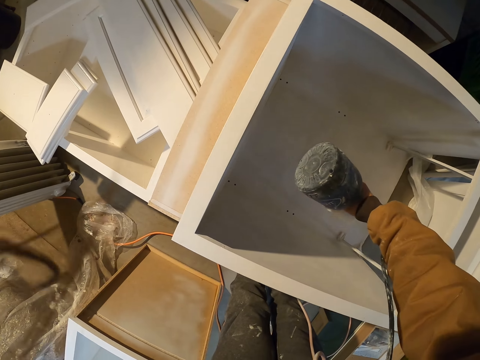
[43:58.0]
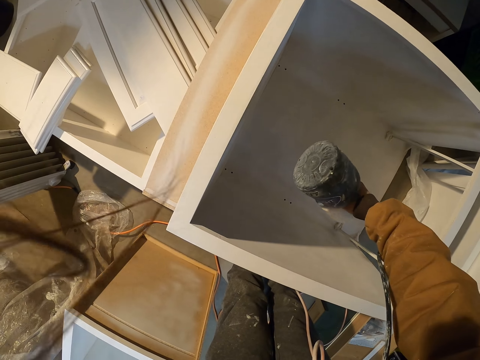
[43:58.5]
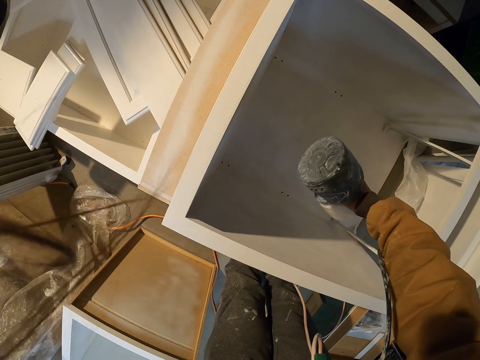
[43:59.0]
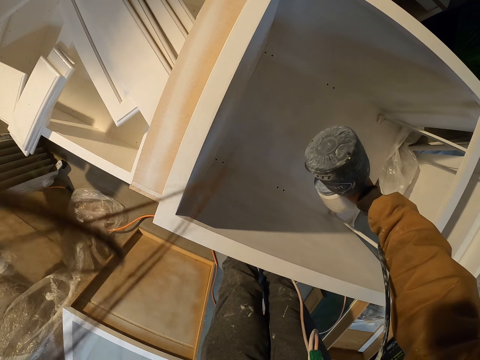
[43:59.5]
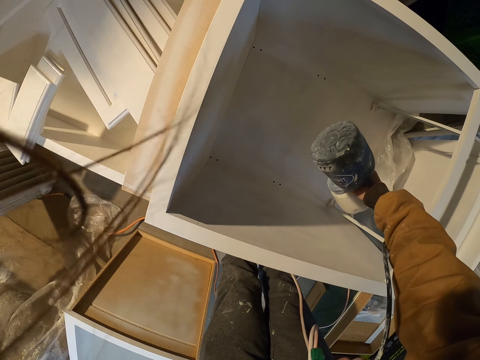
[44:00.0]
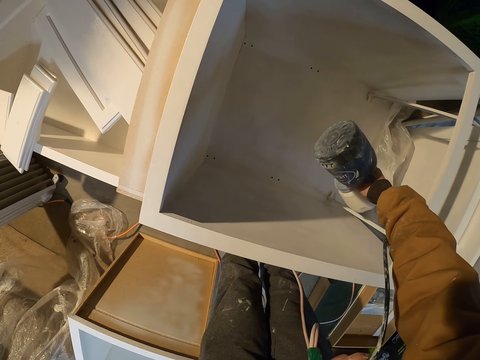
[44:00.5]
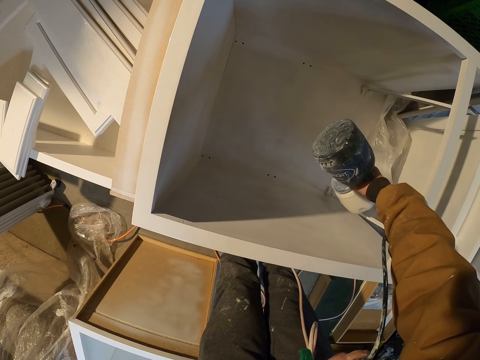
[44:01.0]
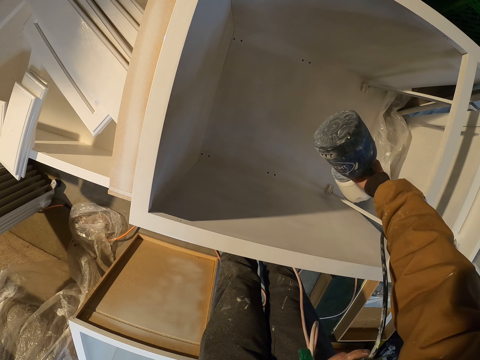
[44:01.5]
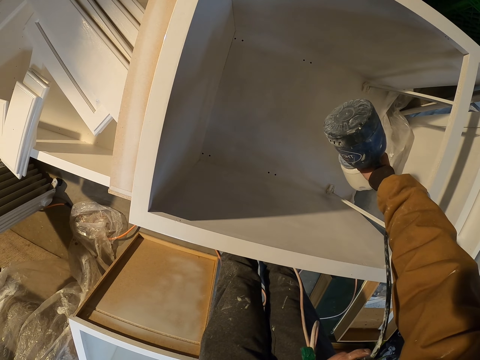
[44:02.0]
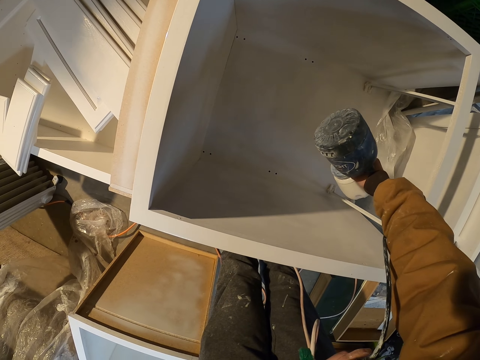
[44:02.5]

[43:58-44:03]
The camera wearer sprays the board.

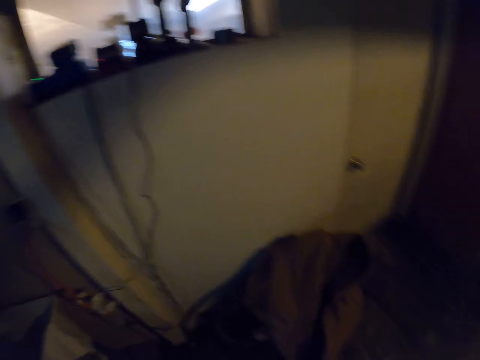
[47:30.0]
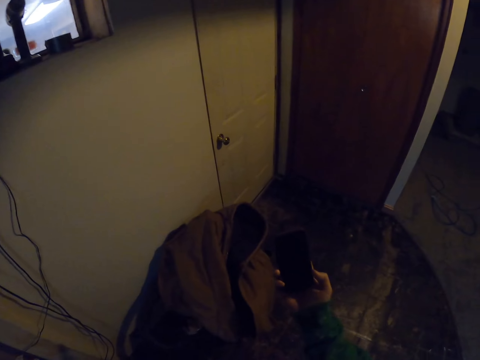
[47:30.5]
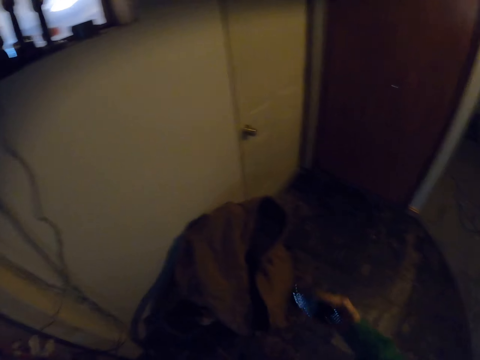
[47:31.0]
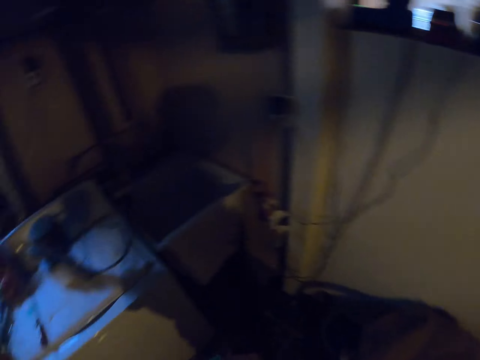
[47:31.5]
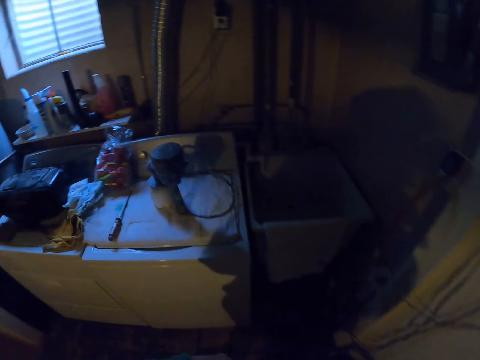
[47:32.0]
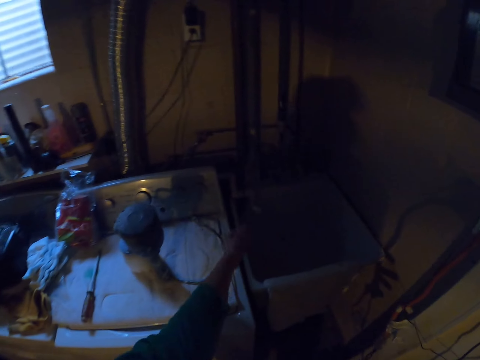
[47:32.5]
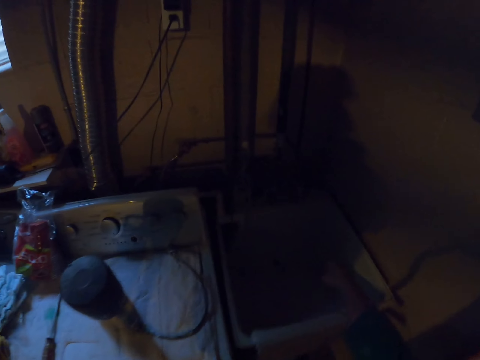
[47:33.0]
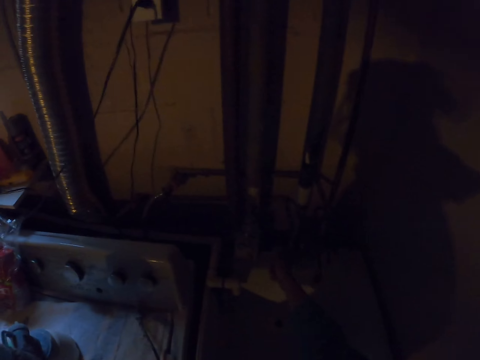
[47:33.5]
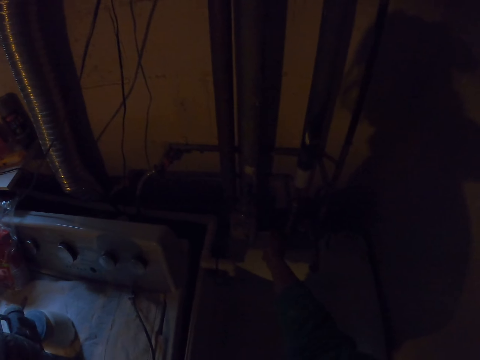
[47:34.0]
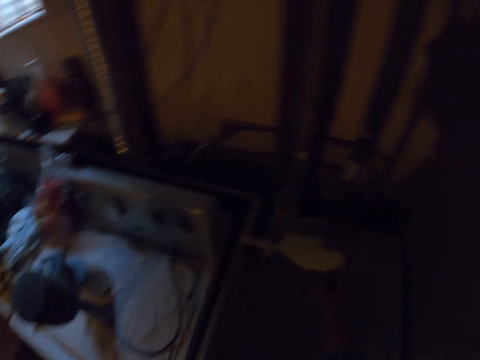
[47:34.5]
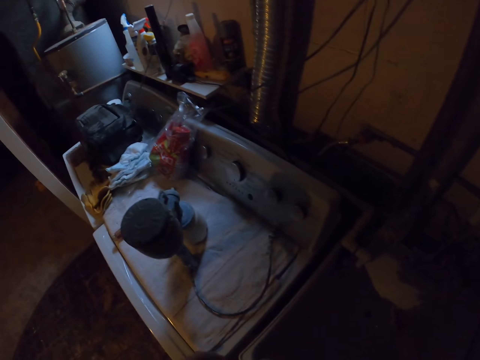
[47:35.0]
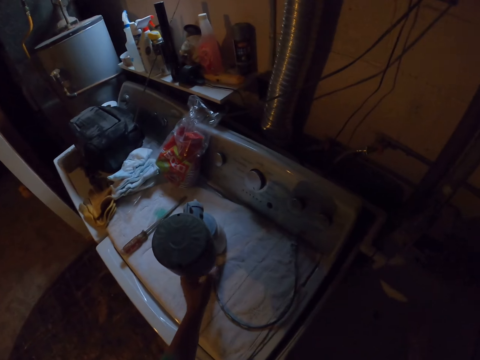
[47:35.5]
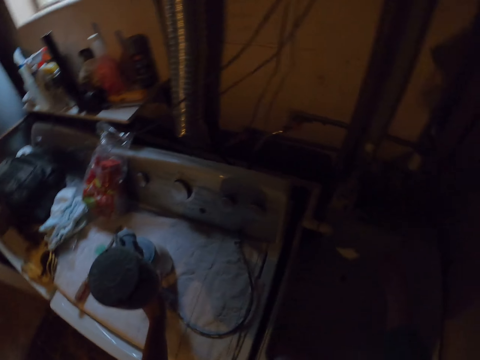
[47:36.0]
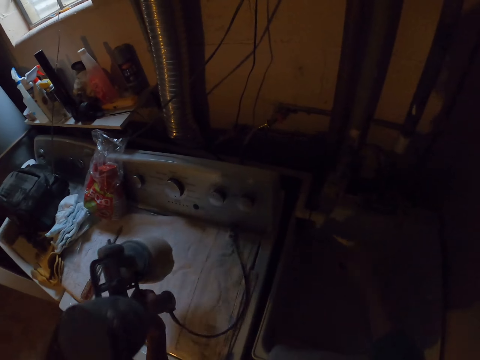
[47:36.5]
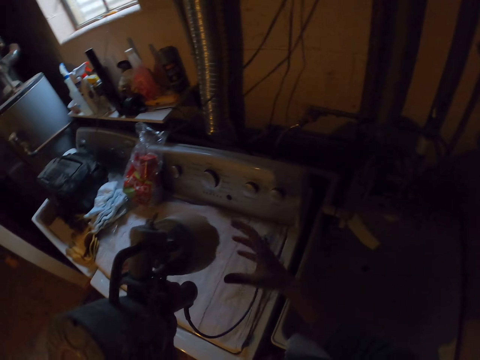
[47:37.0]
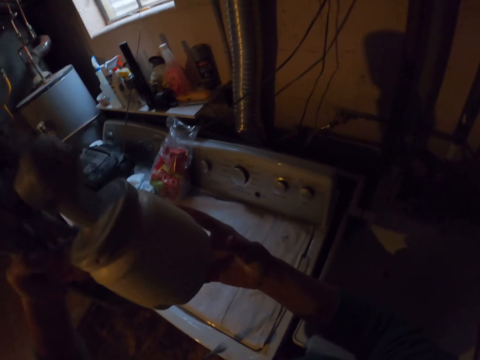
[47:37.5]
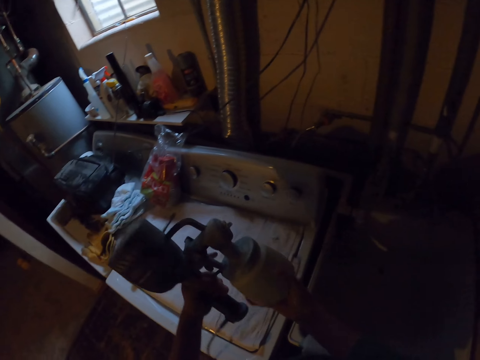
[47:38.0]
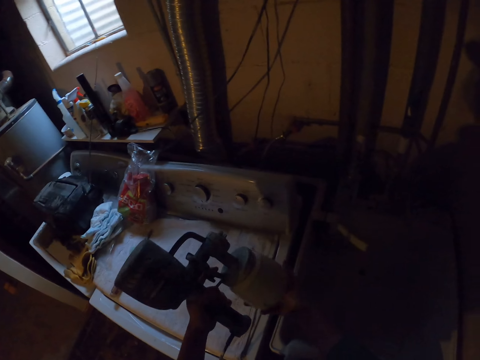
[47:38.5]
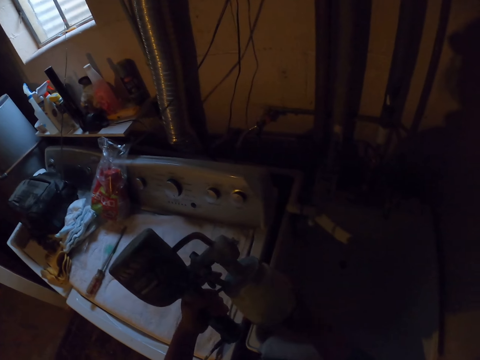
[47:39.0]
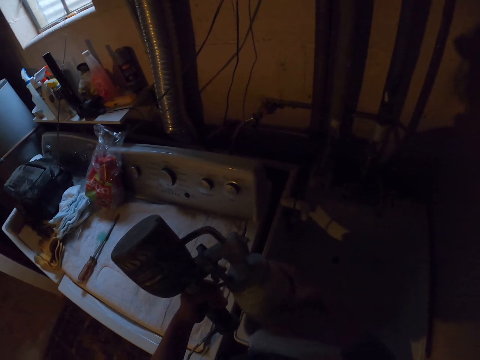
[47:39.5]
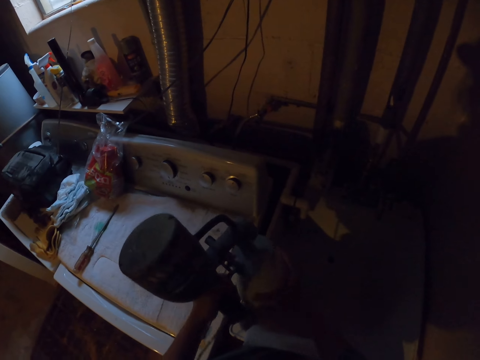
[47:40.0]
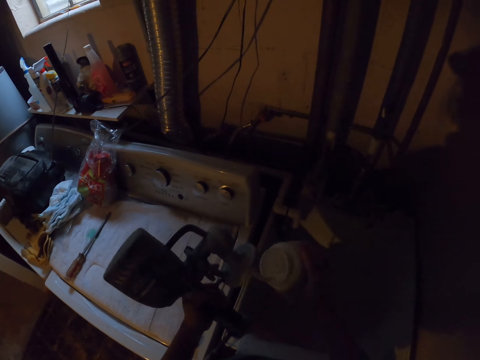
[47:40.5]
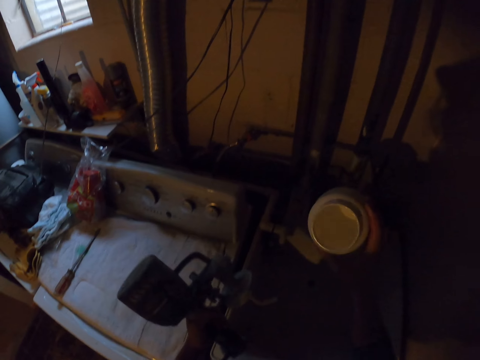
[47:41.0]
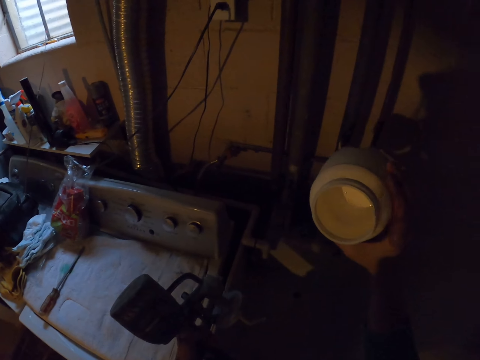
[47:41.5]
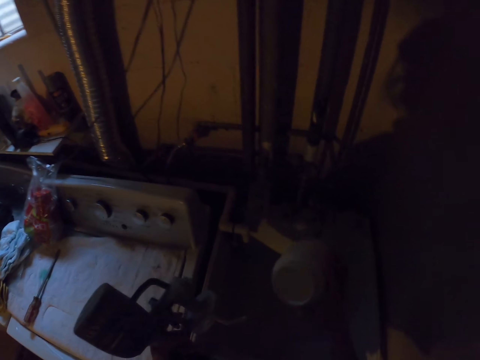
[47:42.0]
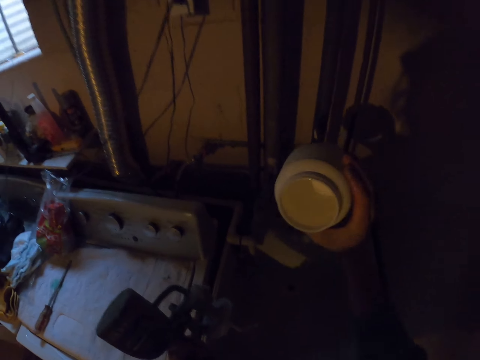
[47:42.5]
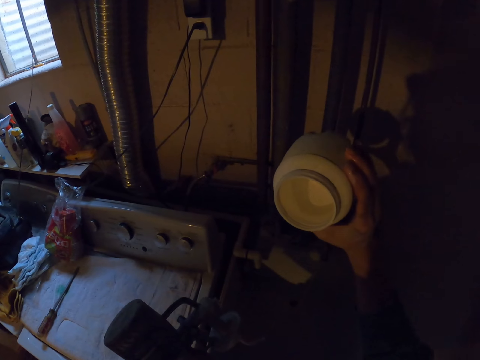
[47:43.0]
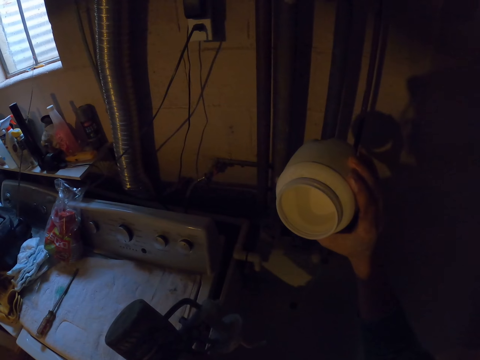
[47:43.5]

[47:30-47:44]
The camera wearer uses the phone. They walk around. They touch something. They stretch the hand. They pick up the paint sprayer. They lift the paint sprayer. They open the paint pot. They examine the paint pot.

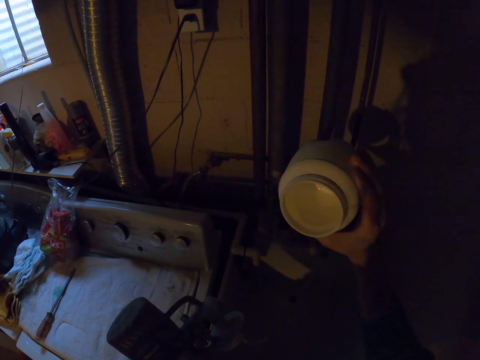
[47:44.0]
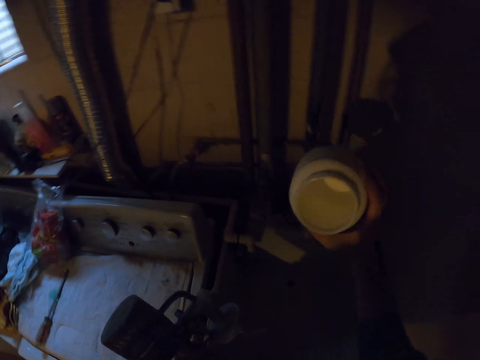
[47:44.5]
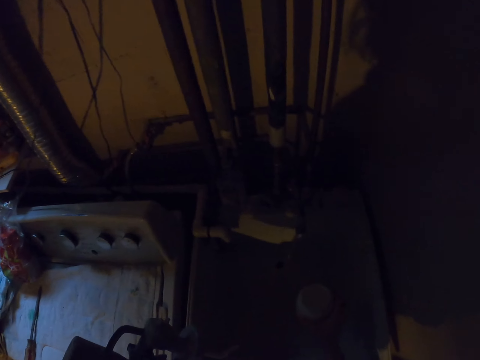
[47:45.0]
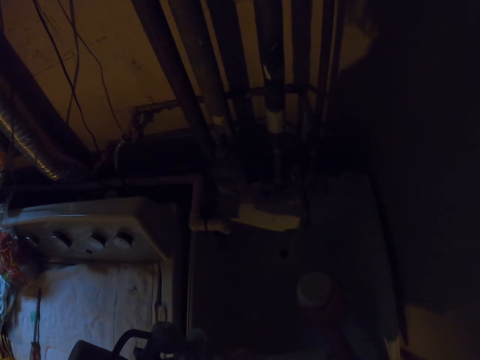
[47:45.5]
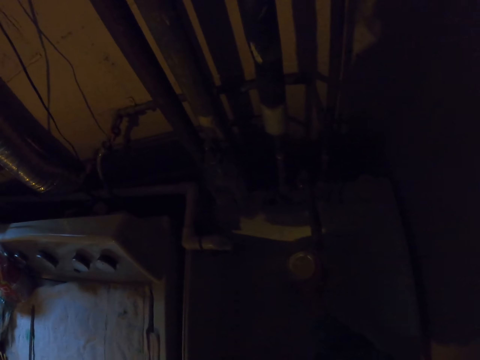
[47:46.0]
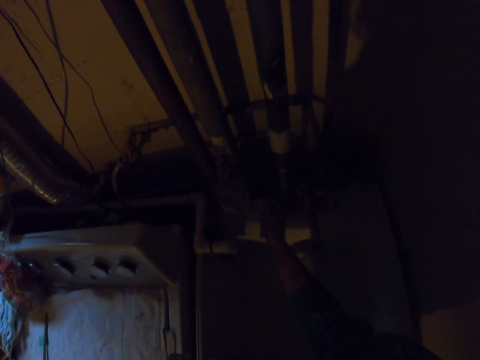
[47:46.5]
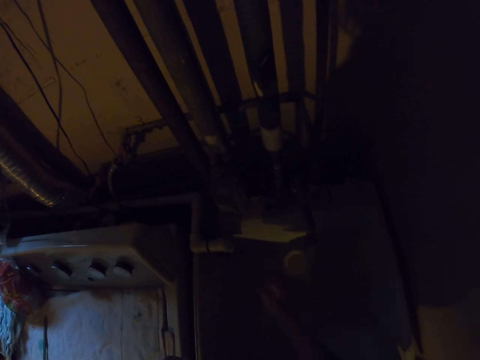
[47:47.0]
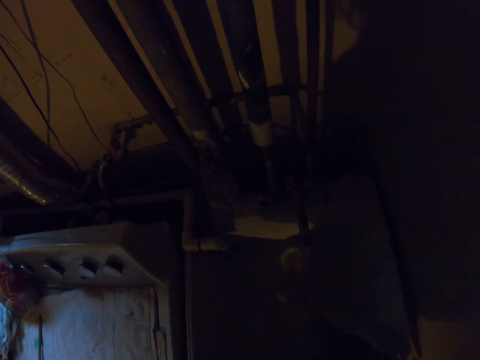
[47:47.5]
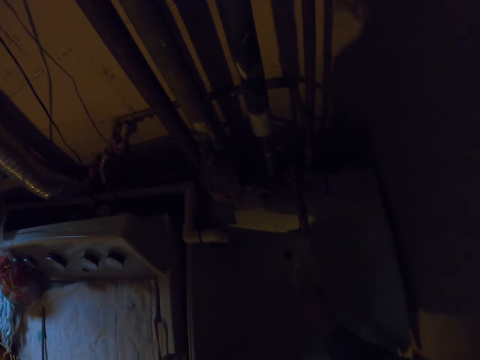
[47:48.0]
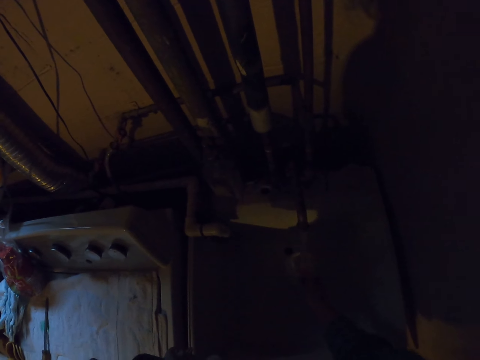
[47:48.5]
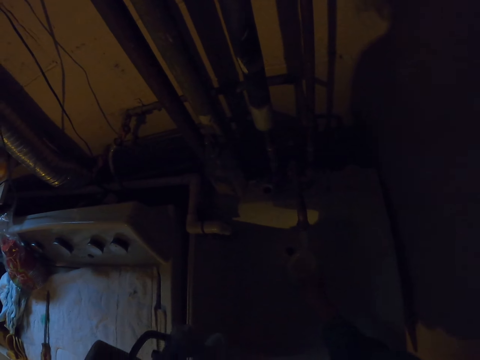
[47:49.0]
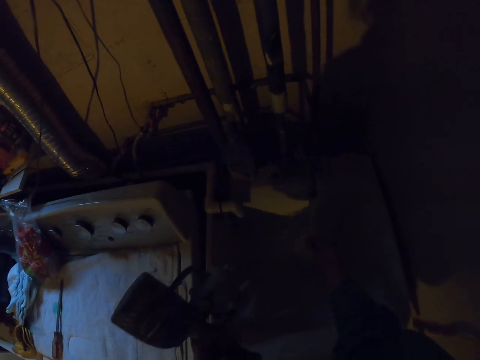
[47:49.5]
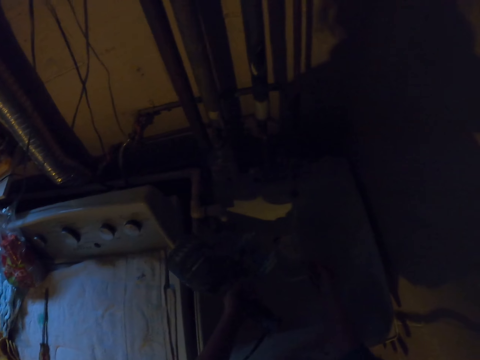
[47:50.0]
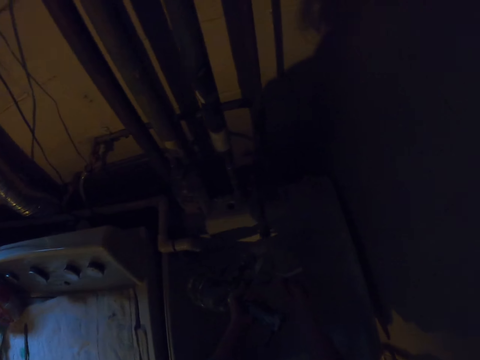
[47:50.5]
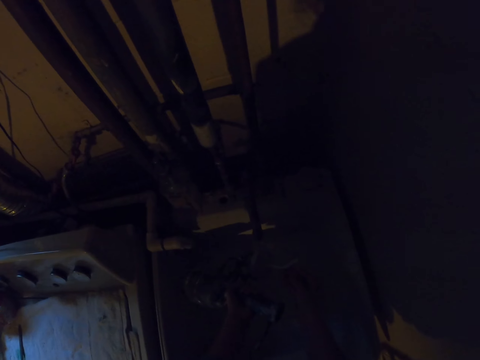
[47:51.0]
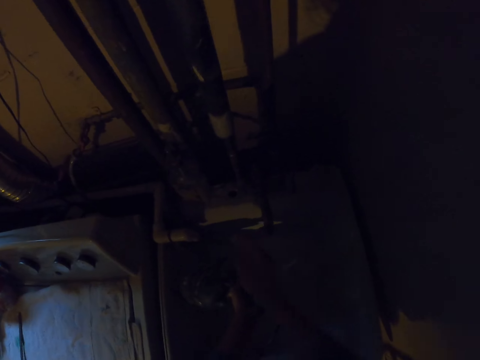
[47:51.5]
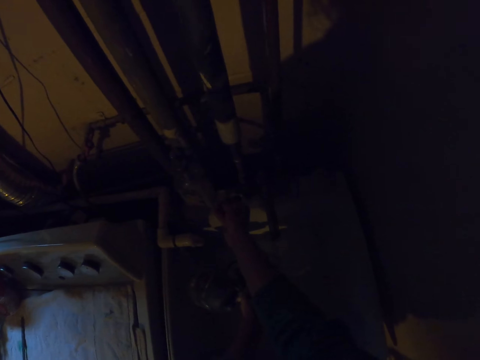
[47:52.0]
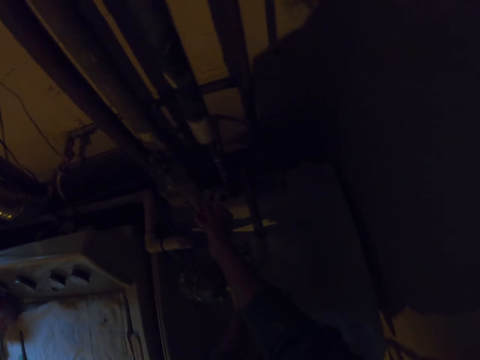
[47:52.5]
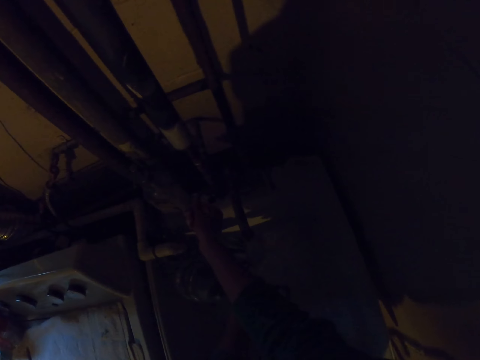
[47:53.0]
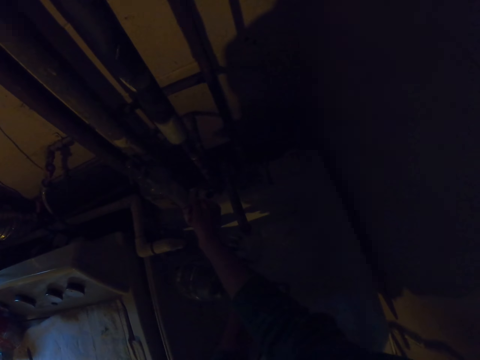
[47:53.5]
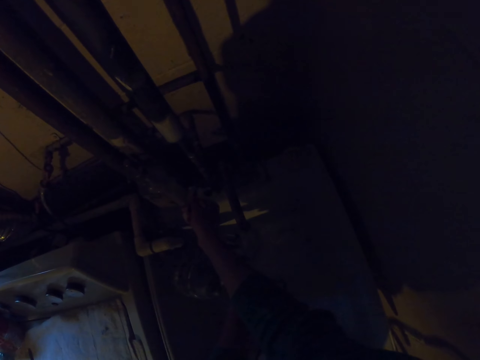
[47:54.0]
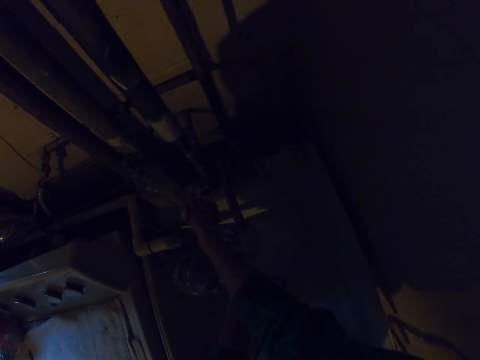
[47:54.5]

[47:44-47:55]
The camera wearer drops the paint pot. They do something. They open the tap. They move the hands.
